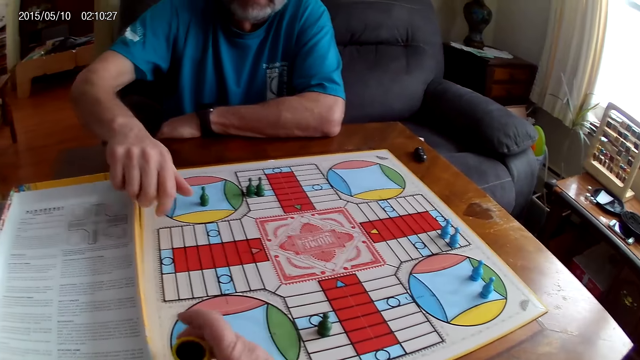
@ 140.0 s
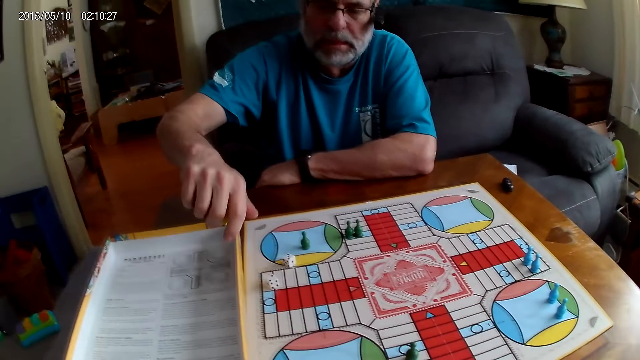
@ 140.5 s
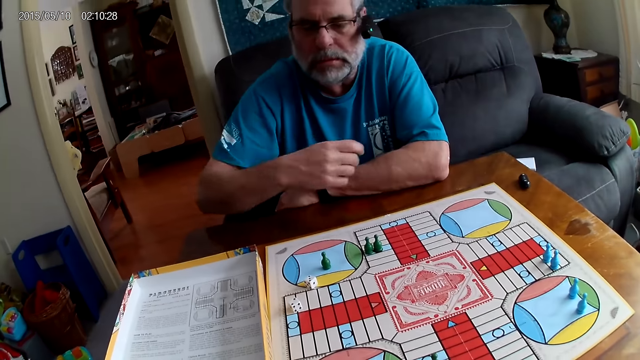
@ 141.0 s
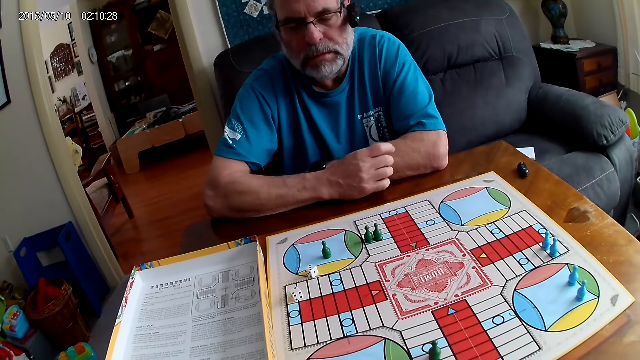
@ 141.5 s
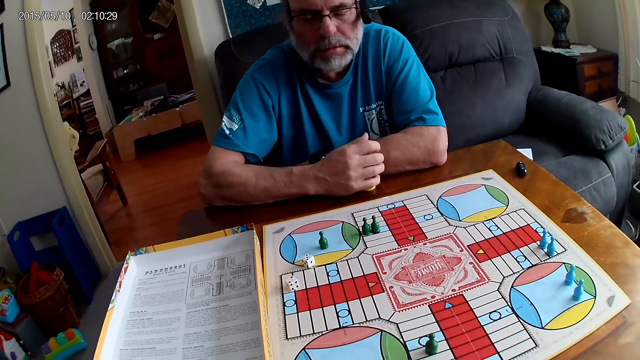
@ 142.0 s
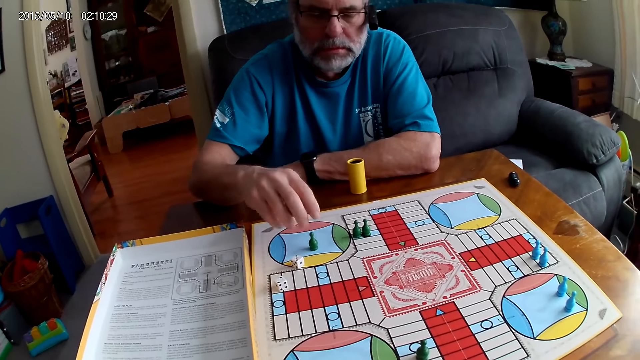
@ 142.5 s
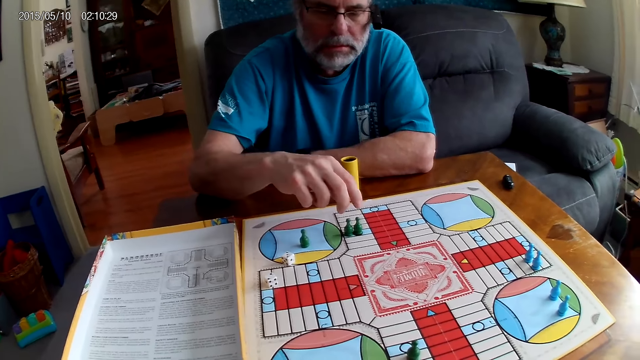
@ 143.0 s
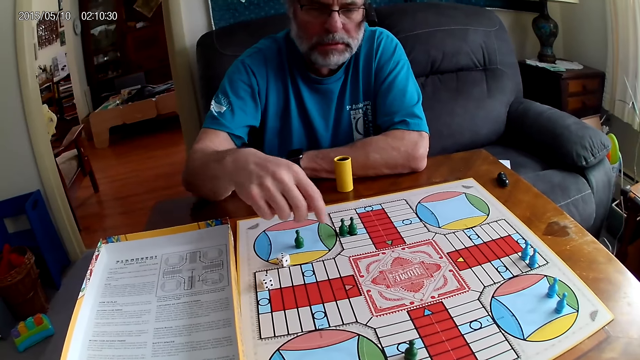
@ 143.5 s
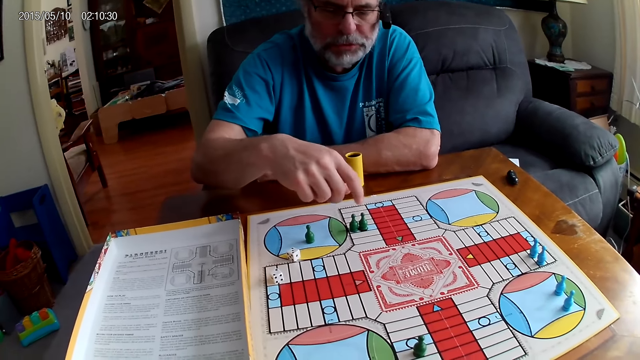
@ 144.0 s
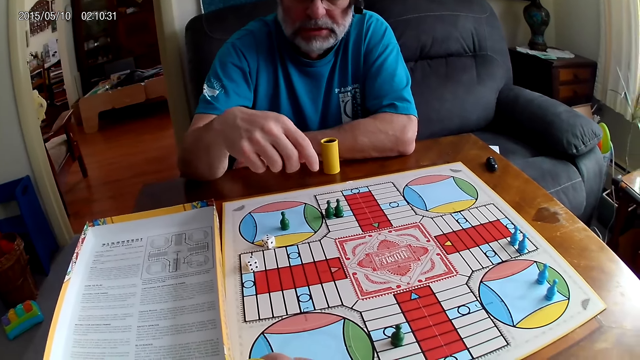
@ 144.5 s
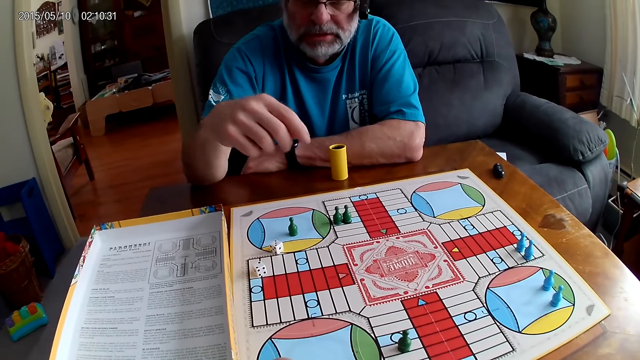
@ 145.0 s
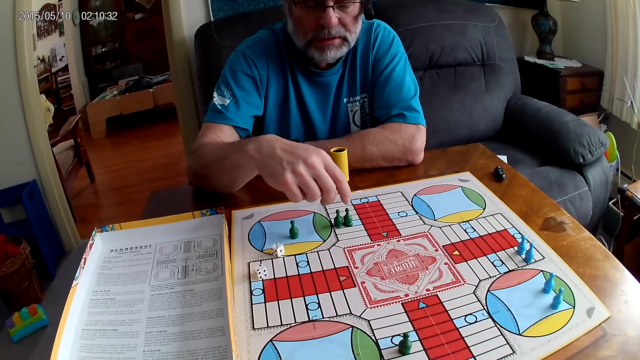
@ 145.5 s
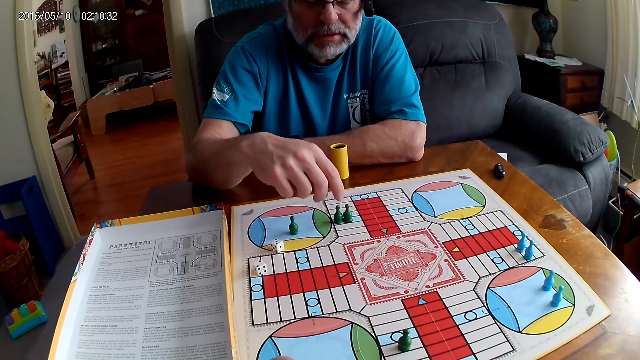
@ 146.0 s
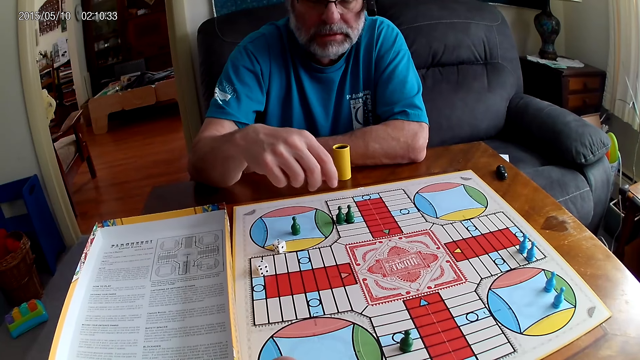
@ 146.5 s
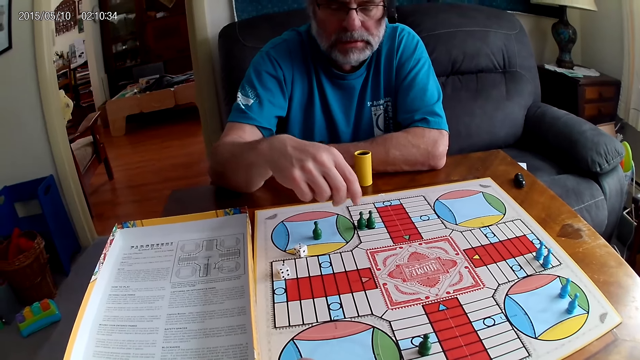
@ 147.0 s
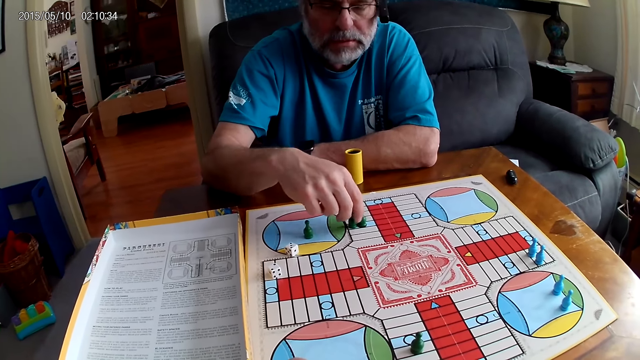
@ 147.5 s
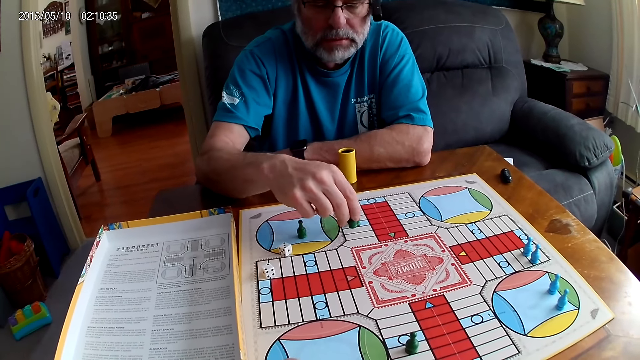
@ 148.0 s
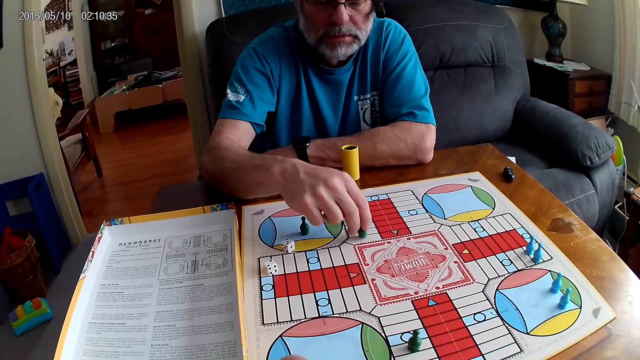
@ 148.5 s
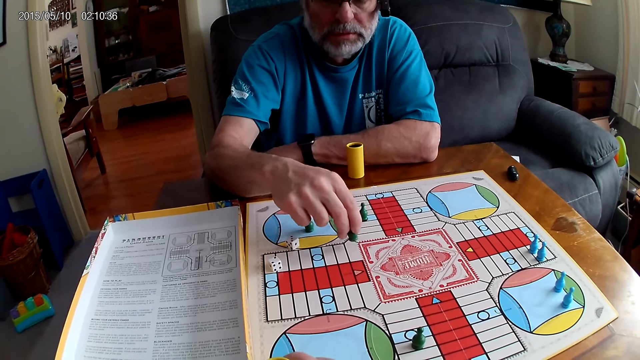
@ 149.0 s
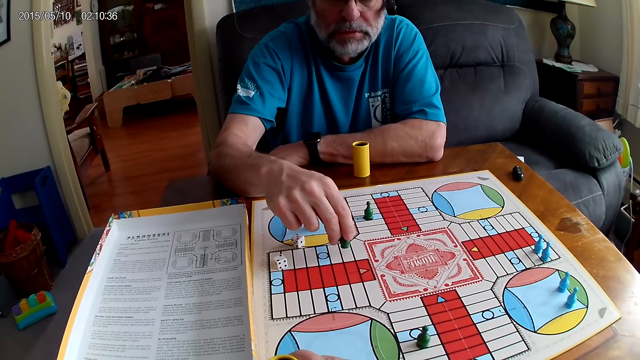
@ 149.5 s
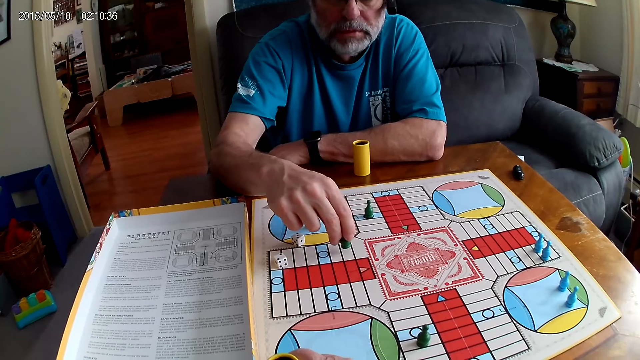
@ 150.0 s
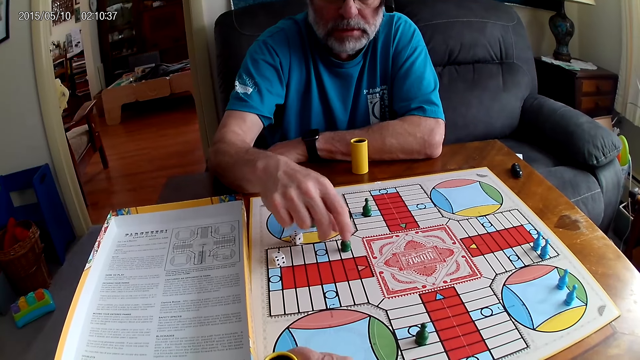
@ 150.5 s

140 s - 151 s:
A man pours out the dice in the container or dice cup with his right hand. He lays the dice cup on the table, checks his move and talks to the camera wearer. He moves a green pawn through some cells on the Ludo board.

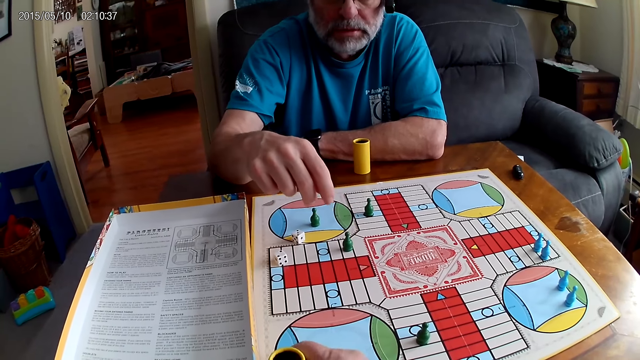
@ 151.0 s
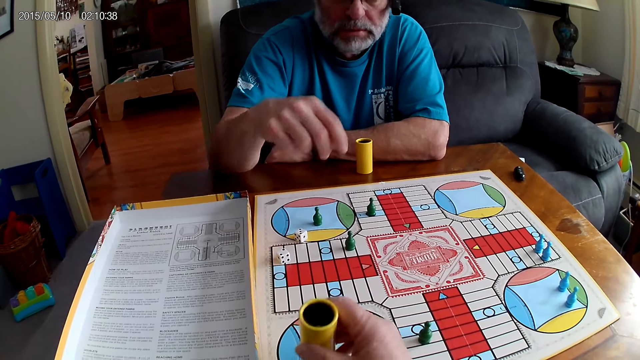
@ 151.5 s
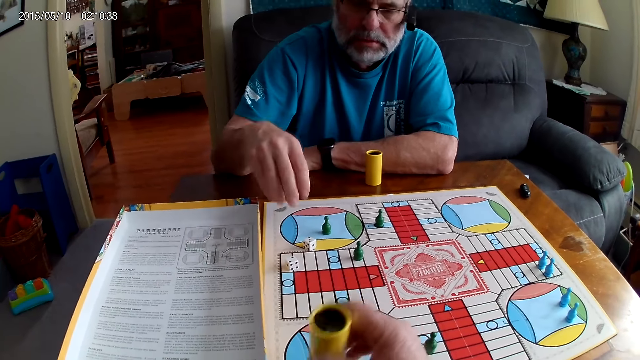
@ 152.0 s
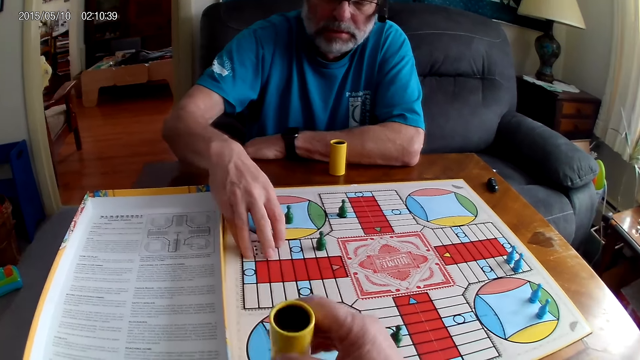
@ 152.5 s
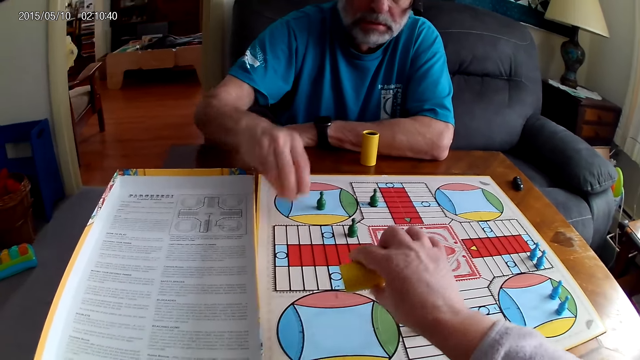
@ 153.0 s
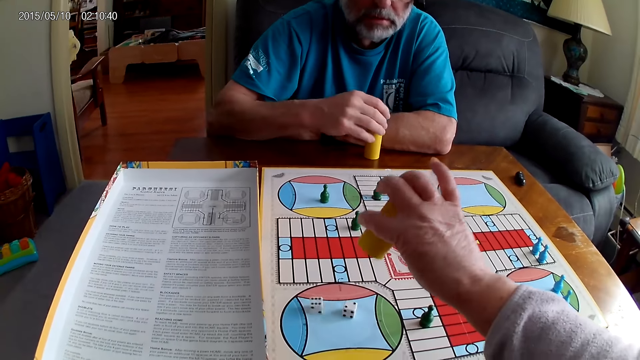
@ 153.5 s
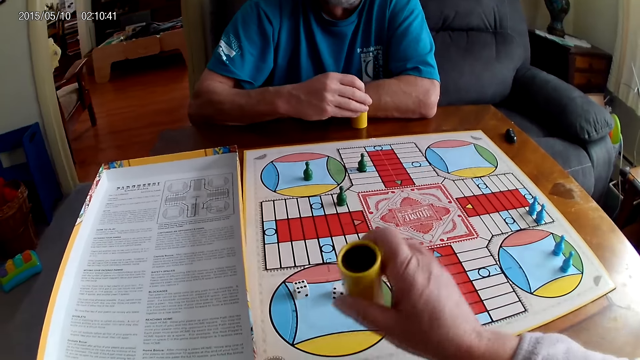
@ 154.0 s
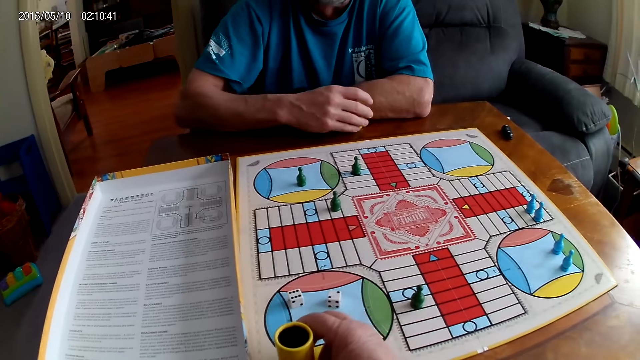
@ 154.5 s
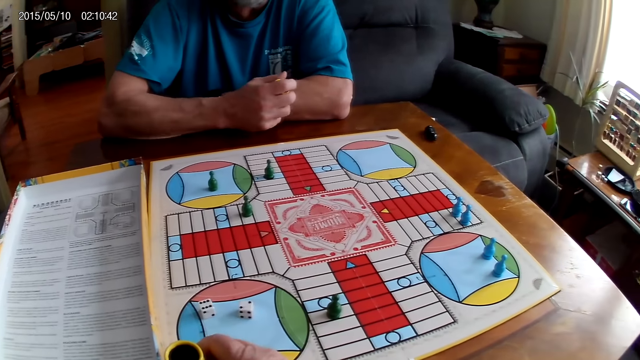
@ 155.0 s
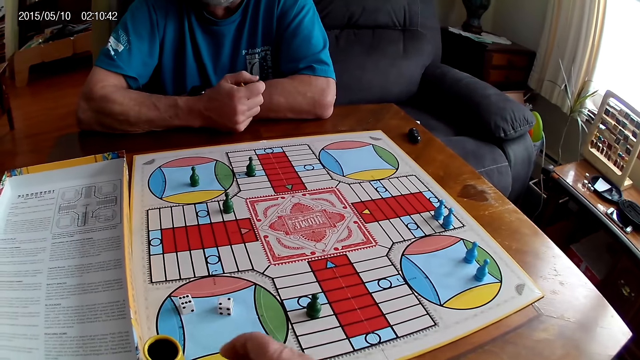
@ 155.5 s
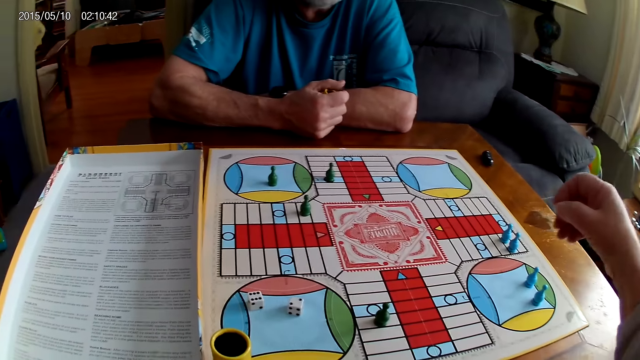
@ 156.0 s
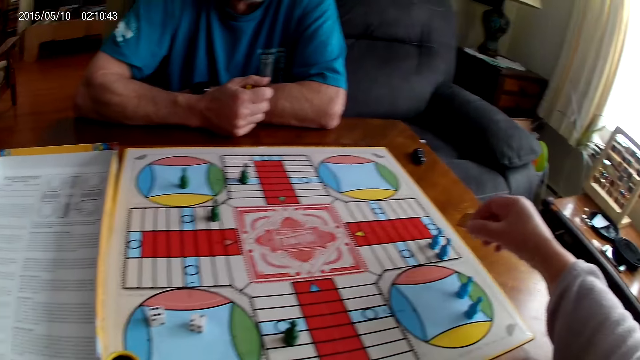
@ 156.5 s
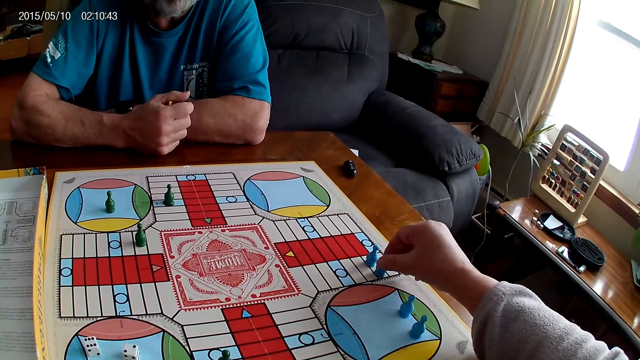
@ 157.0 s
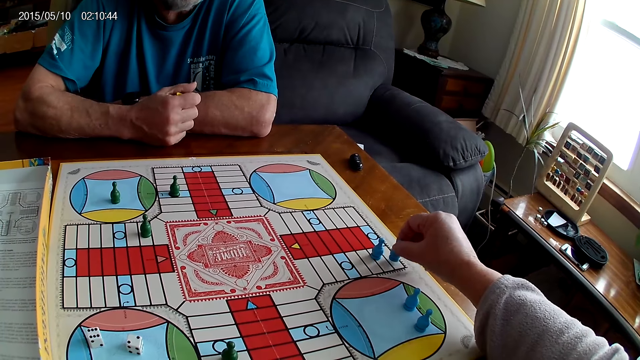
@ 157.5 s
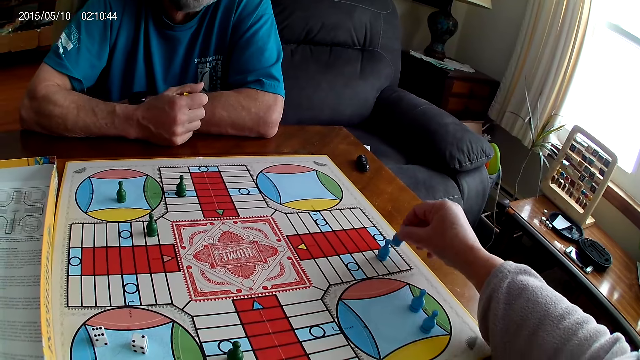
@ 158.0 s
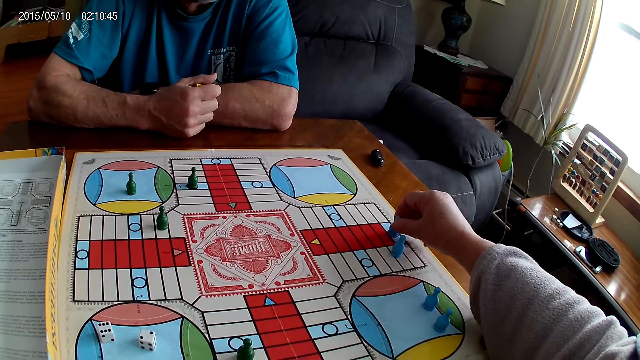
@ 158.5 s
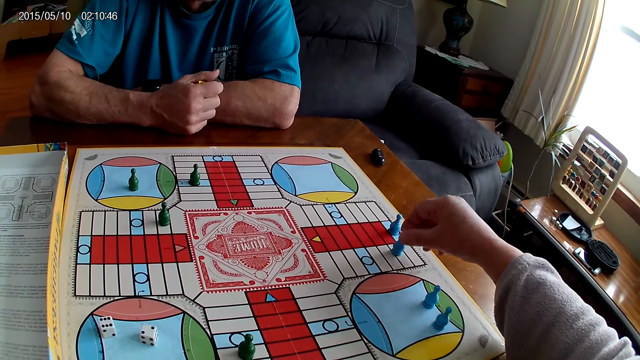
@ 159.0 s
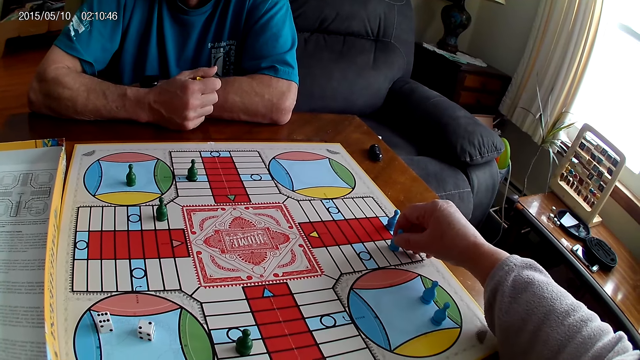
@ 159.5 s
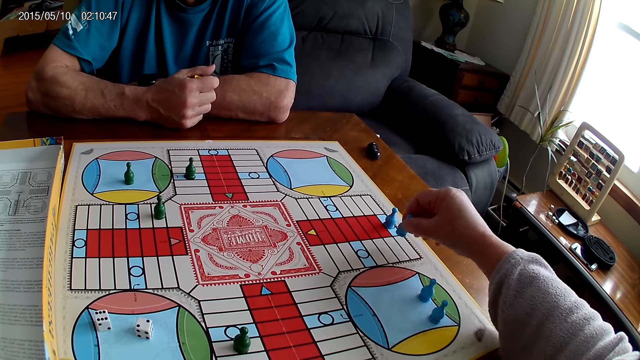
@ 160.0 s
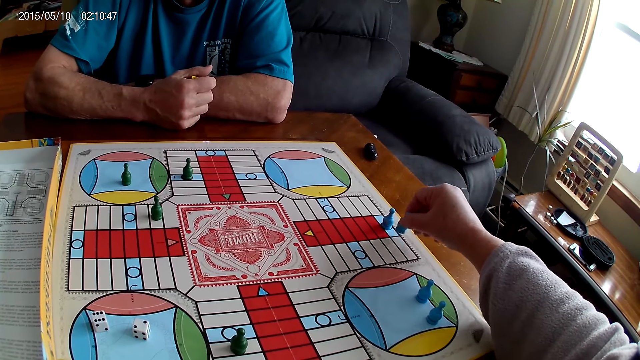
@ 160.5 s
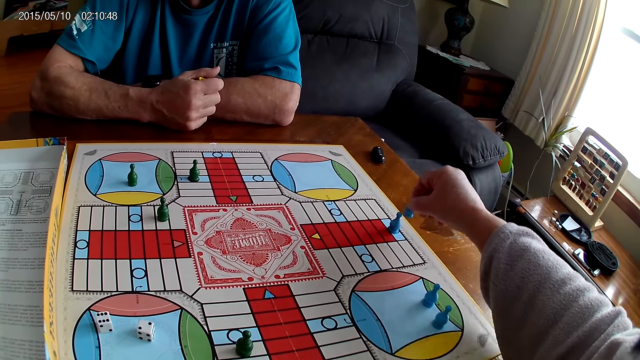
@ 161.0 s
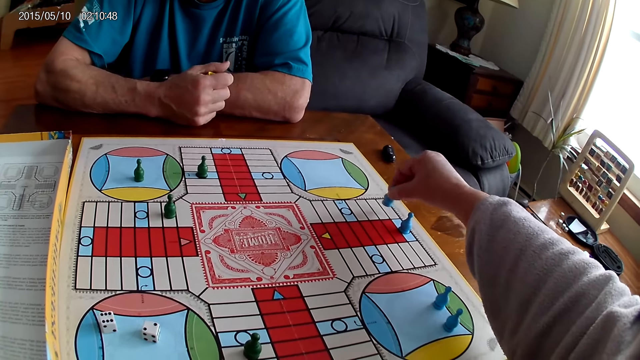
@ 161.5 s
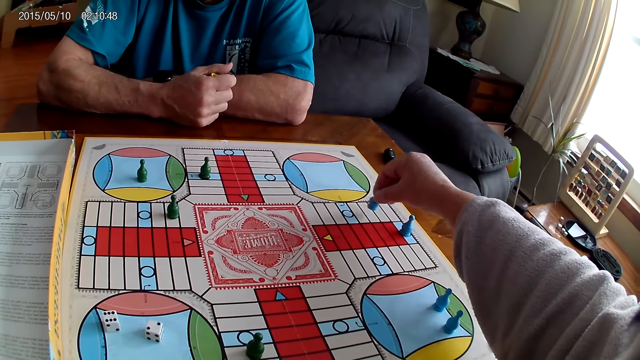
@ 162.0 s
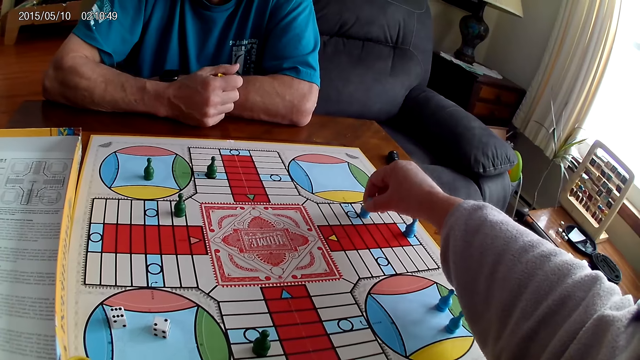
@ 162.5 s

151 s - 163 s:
The camera wearer shuffles the dice in the container or dice cup with her right hand. A man picks up the dice on the Ludo board with his right hand. The camera wearer pours out the dice from the container with her right hand. The man places the dice in the container with his right hand. The camera wearer positions the dice cup aside. The man holds the dice cup. The camera wearer moves a blue pawn through some cells on the Ludo board. She moves another blue pawn through some cells on the Ludo board.
